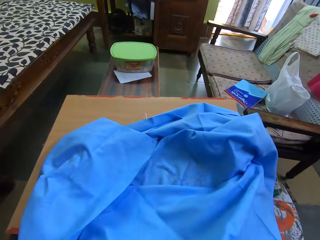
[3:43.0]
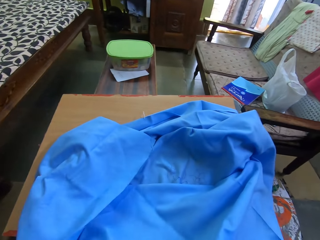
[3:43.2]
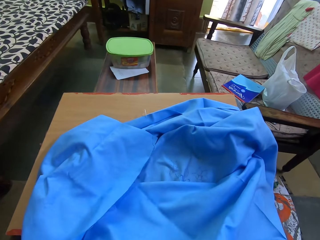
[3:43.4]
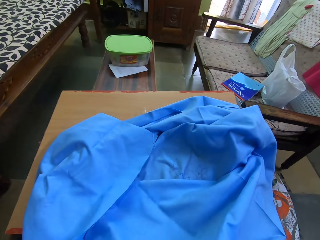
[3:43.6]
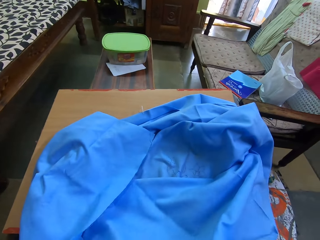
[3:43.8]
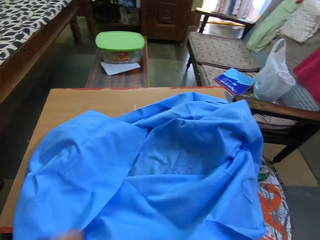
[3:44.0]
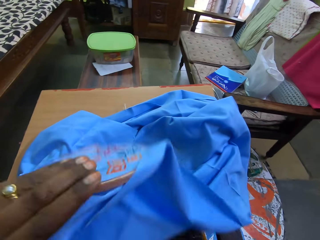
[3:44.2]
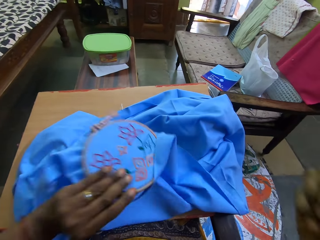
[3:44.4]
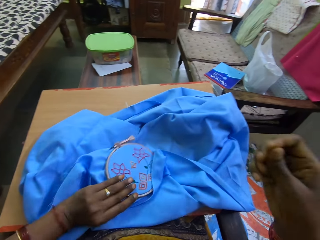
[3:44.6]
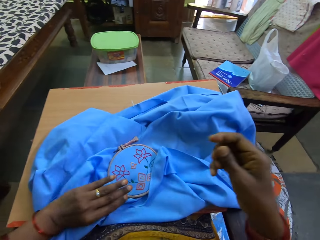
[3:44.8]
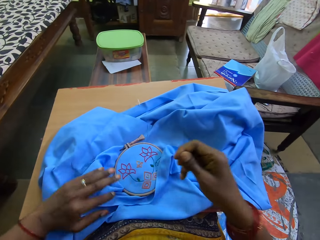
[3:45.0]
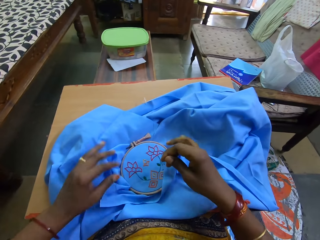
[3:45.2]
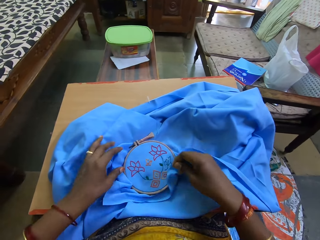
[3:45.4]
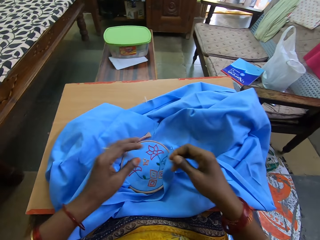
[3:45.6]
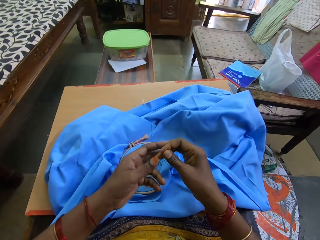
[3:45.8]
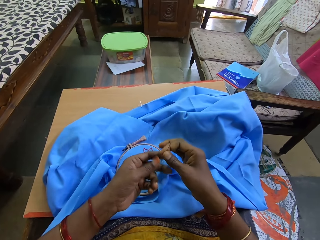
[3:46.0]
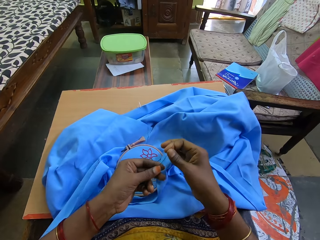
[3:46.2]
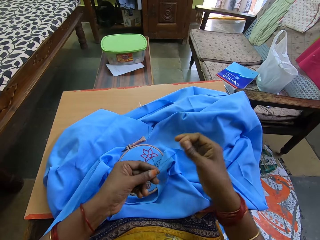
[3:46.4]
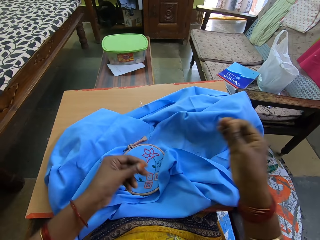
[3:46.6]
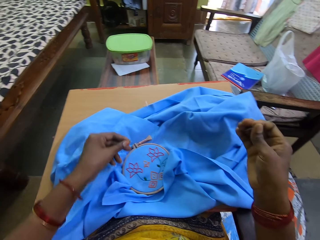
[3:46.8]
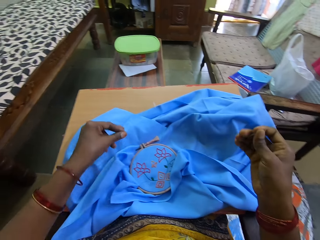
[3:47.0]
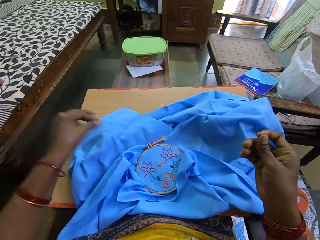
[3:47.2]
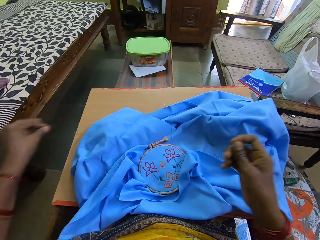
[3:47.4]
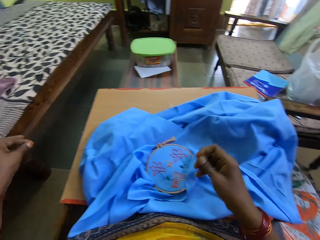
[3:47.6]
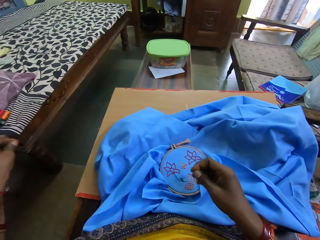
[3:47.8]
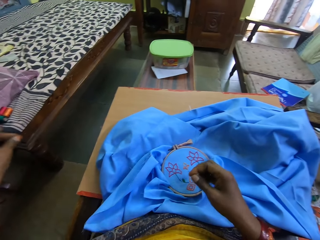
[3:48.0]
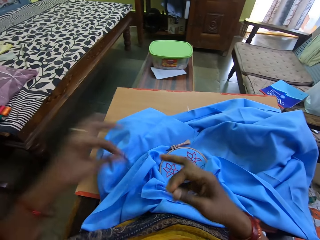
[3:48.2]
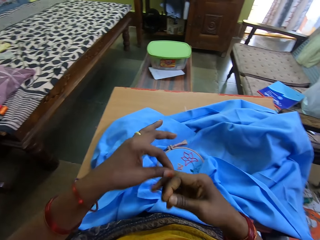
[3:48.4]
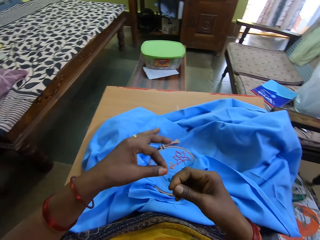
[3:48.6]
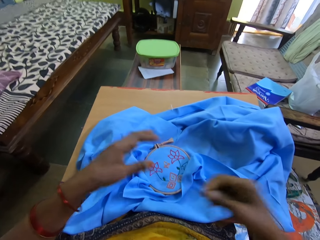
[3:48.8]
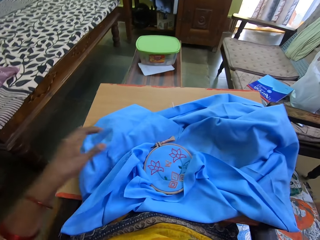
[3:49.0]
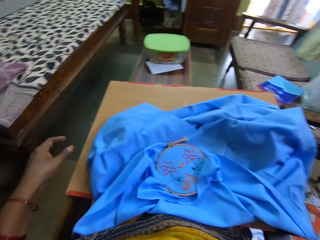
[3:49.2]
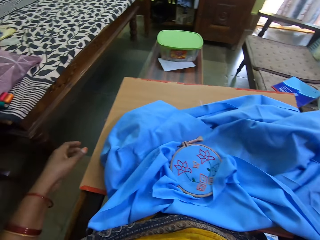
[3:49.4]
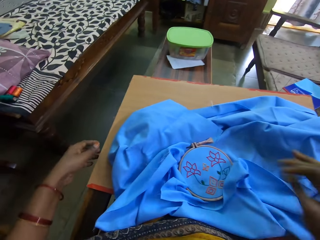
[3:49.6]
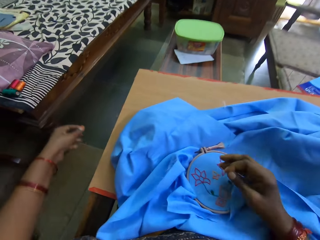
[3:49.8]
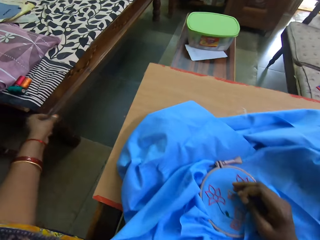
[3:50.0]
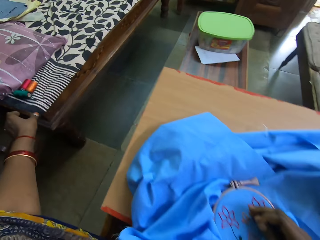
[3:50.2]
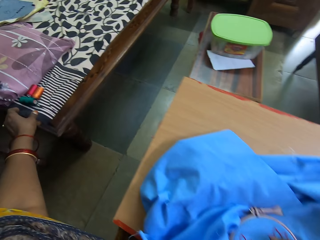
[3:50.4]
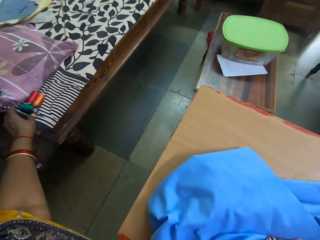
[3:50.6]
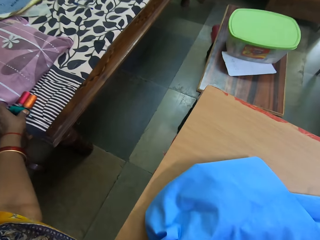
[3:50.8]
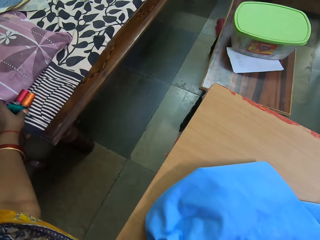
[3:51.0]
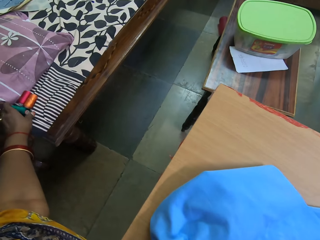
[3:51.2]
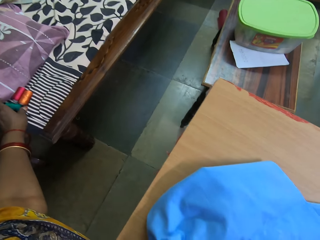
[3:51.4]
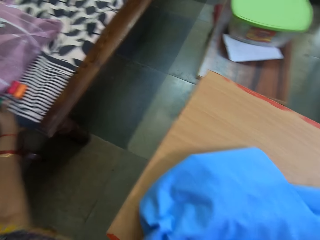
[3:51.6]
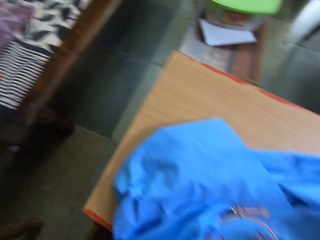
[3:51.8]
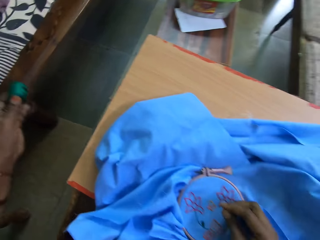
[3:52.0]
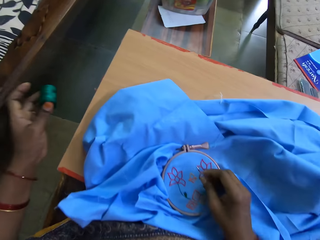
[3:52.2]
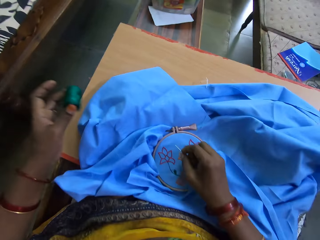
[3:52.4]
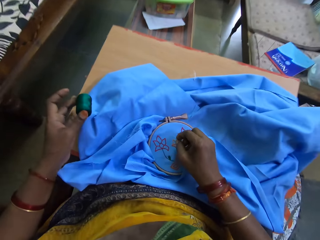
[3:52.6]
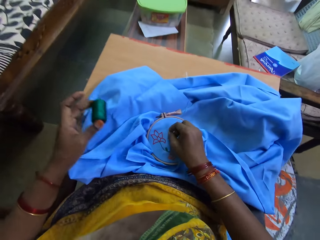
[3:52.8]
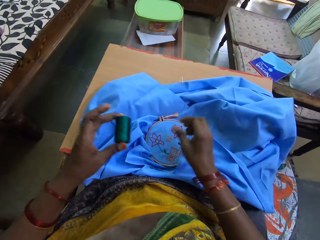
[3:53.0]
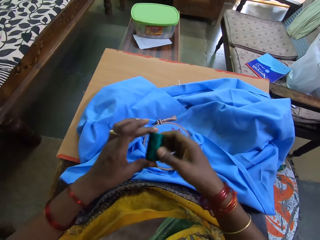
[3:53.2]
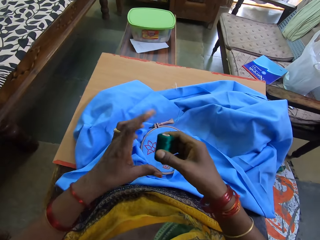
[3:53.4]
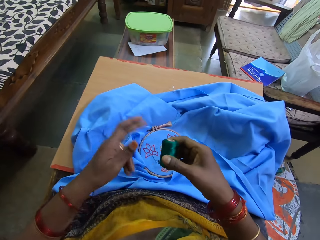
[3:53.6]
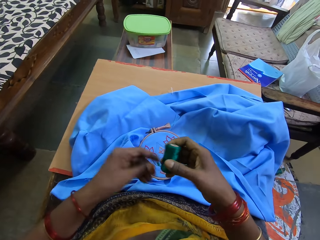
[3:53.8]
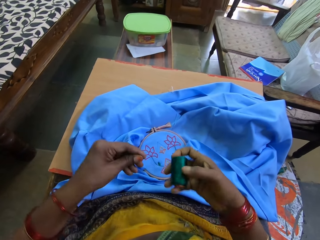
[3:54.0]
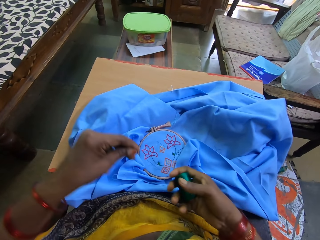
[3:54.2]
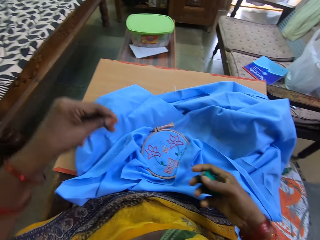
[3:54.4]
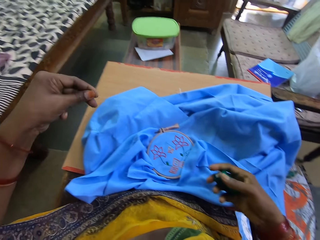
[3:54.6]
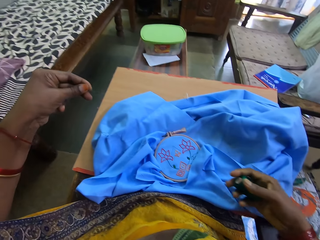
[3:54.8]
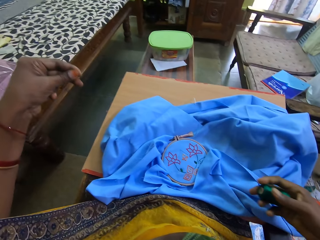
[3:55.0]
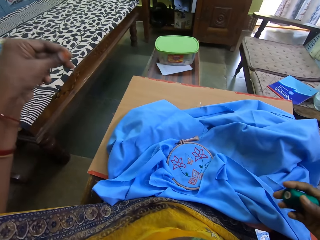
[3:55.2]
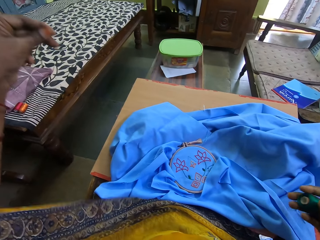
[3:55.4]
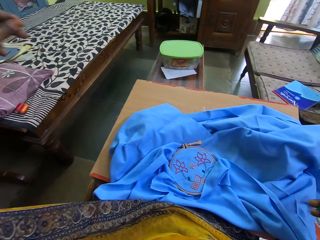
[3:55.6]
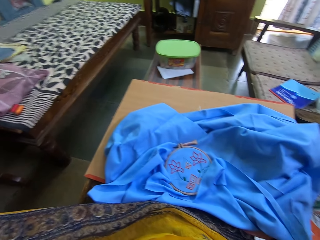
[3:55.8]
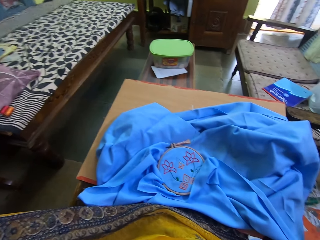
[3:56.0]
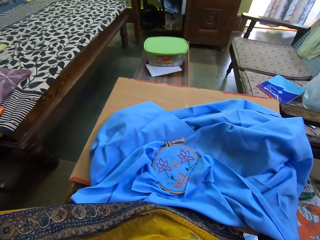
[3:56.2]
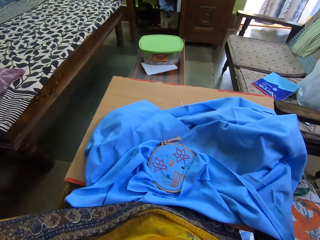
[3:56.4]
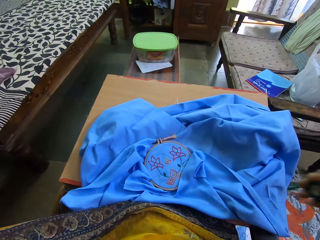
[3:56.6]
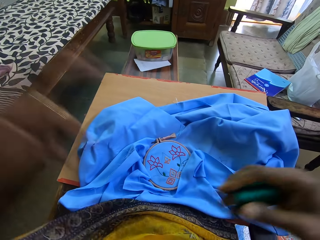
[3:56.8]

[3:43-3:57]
The camera wearer does something. She puts the cloth on her lap. She pulls a thread. She grabs a roll of thread. She pulls the thread.

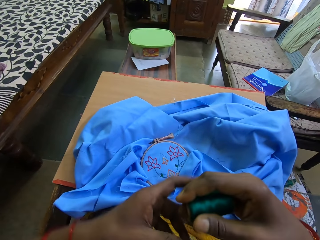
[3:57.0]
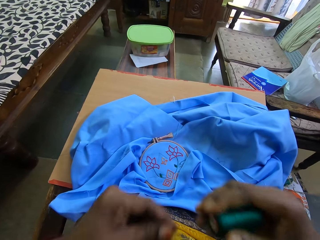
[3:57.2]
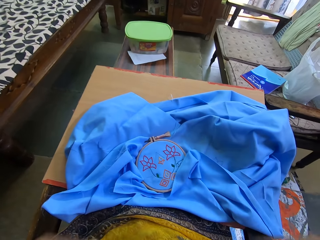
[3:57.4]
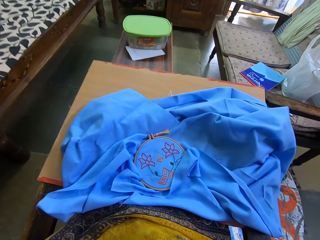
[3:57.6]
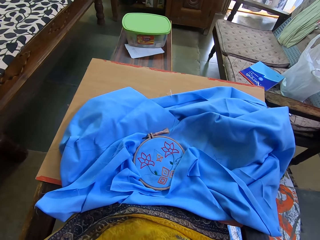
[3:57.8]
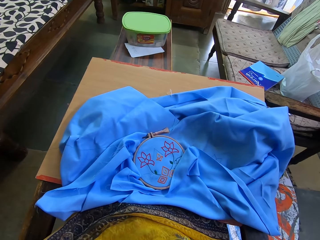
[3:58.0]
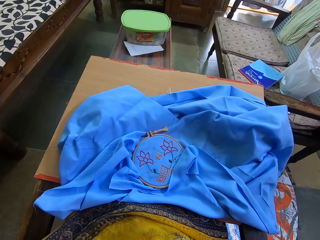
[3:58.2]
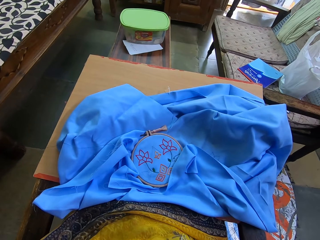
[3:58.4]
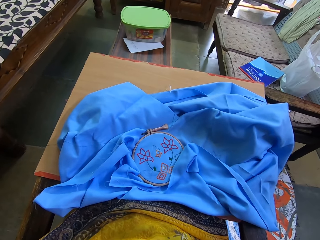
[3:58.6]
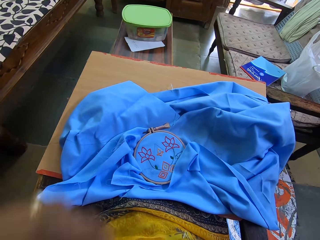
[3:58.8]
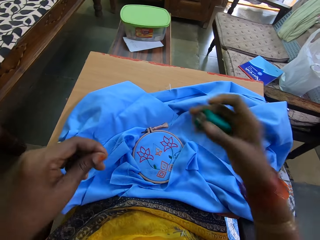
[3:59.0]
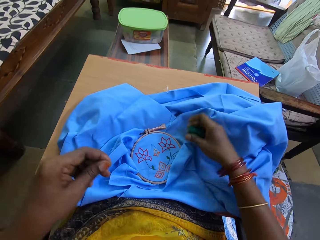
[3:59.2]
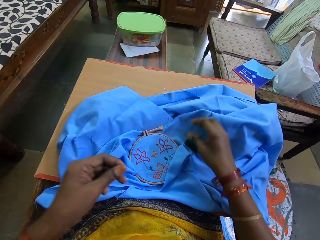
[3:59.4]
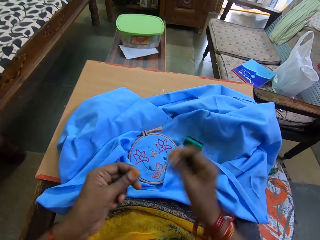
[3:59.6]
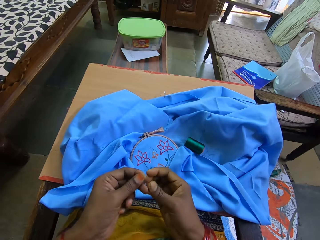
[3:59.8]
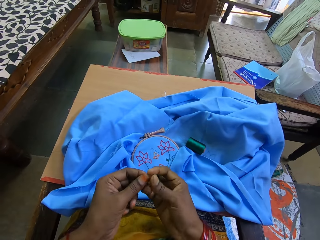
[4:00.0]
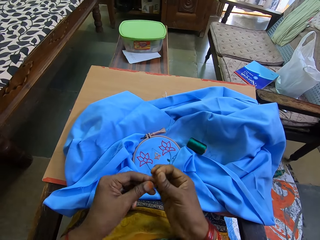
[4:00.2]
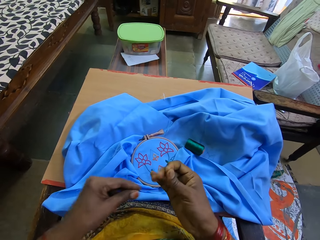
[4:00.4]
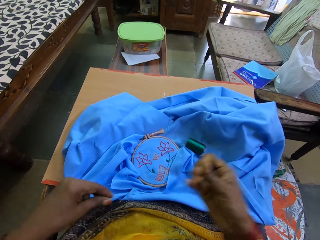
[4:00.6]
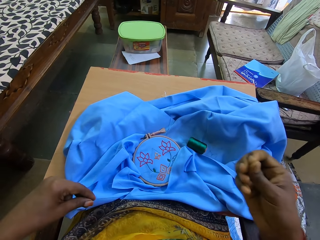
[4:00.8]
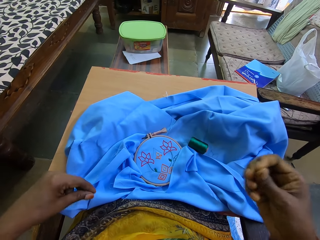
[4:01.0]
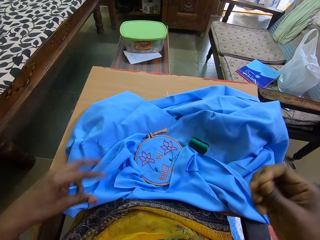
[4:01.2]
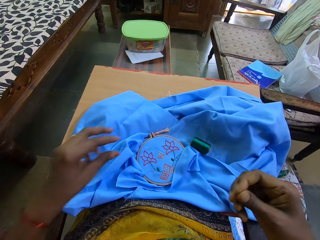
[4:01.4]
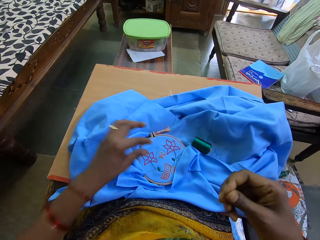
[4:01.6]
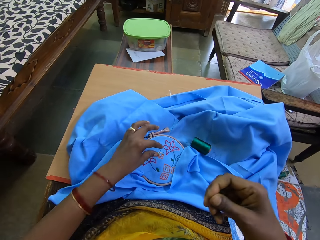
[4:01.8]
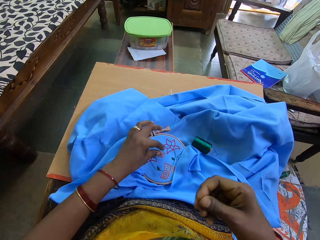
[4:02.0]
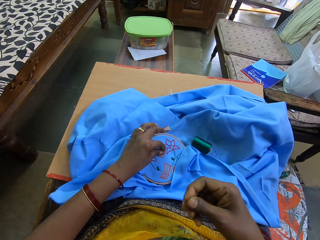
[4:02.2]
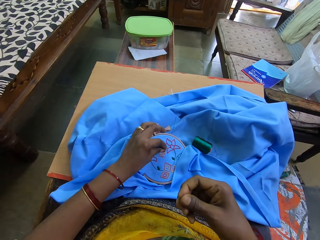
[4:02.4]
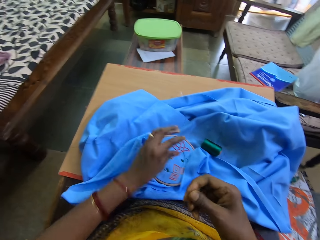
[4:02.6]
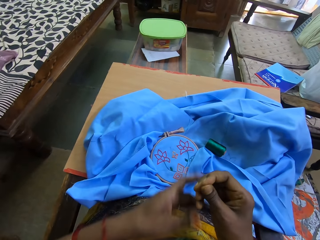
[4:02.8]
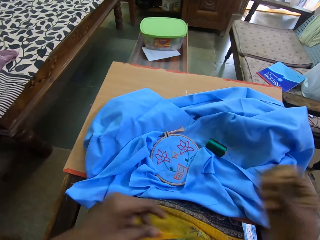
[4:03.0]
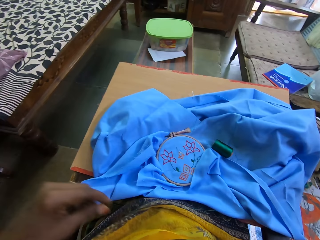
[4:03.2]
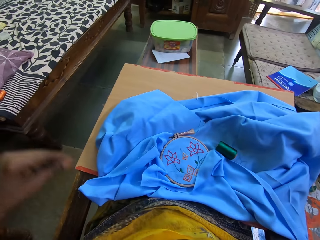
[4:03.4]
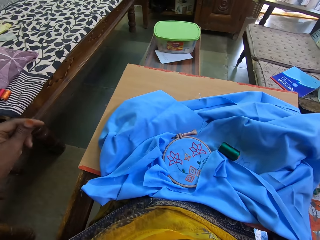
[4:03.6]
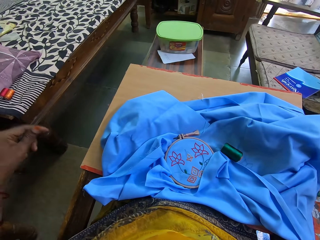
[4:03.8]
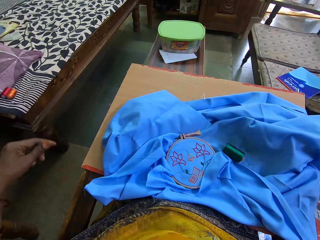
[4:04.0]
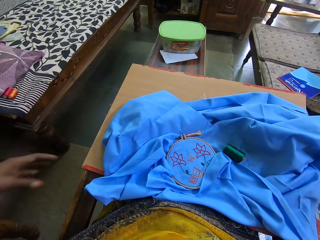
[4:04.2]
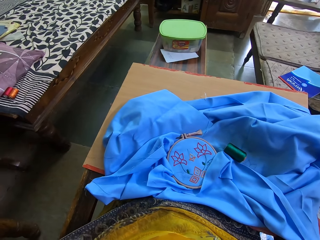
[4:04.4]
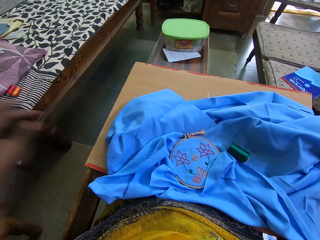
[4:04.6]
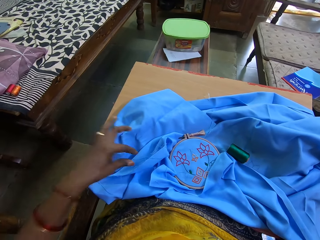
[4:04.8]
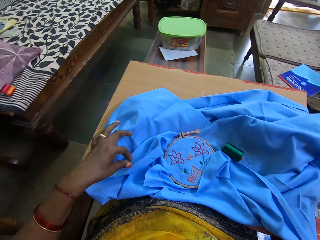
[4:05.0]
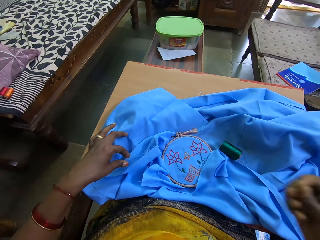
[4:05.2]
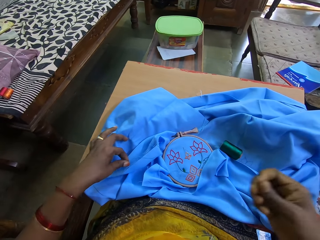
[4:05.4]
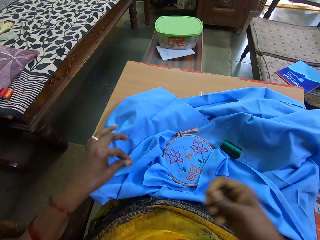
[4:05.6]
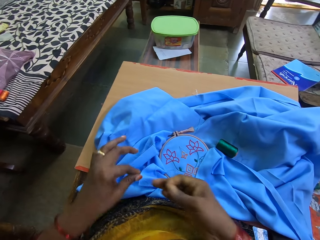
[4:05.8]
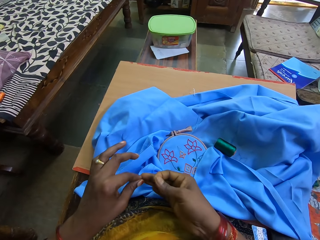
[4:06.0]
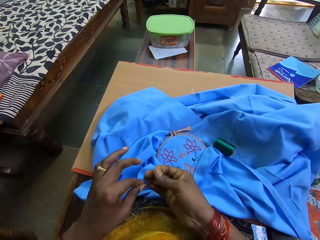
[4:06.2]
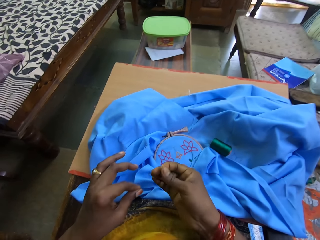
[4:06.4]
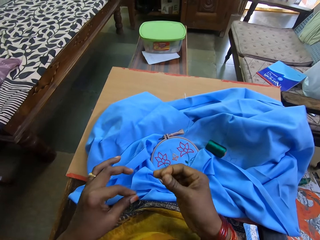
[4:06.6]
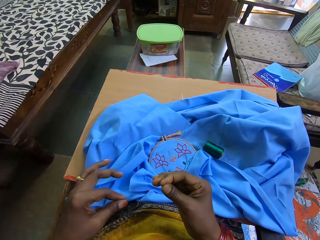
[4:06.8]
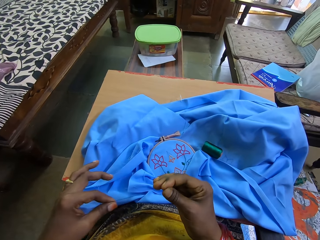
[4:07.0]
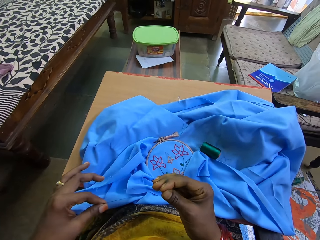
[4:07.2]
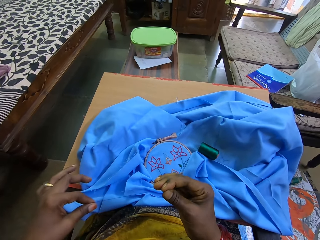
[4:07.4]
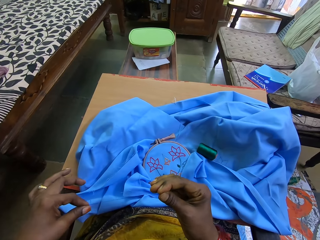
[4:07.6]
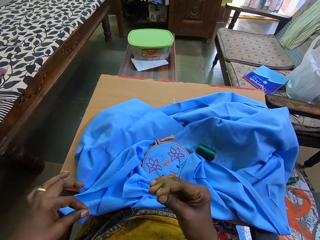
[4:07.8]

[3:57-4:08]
The camera wearer does something. They drop the roll of thread on the table. They pull a thread.
